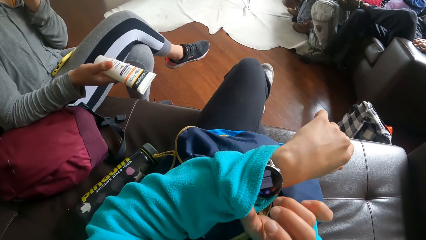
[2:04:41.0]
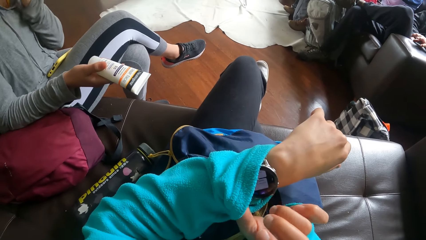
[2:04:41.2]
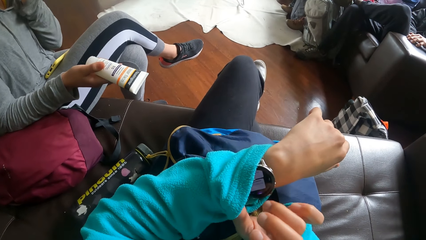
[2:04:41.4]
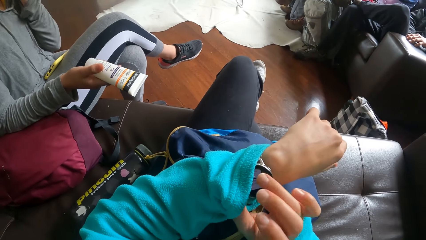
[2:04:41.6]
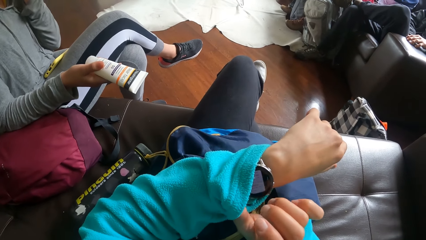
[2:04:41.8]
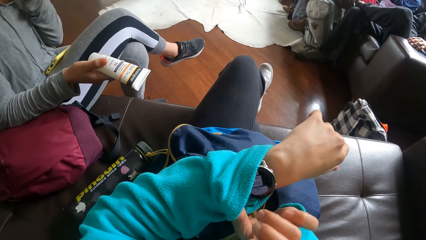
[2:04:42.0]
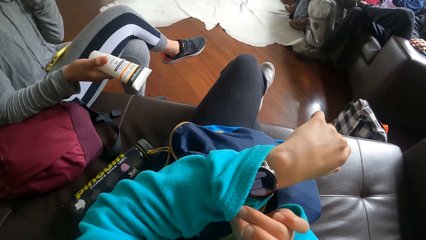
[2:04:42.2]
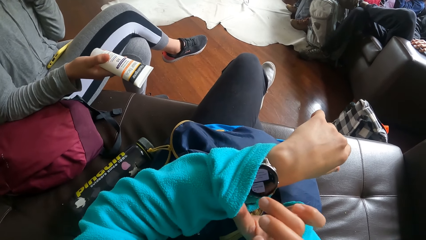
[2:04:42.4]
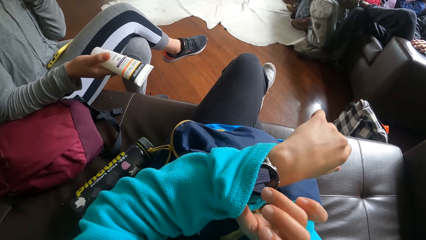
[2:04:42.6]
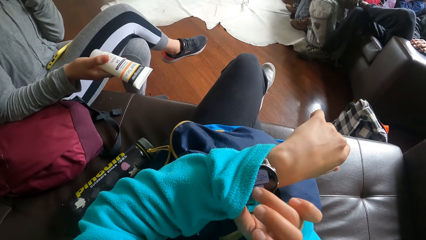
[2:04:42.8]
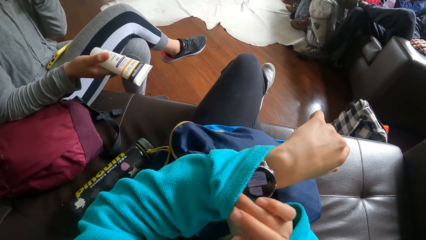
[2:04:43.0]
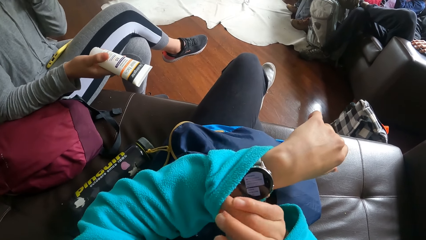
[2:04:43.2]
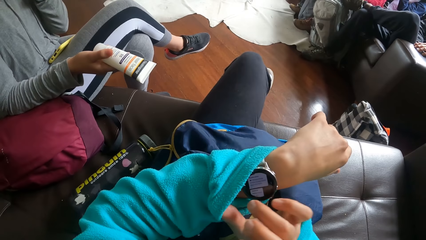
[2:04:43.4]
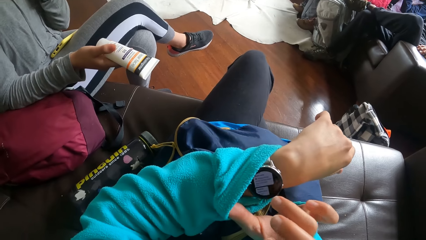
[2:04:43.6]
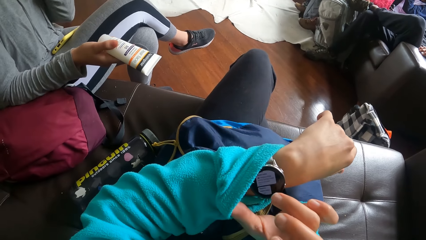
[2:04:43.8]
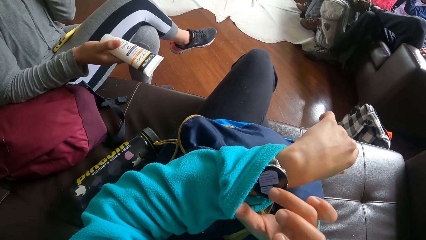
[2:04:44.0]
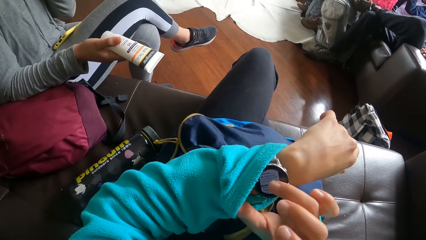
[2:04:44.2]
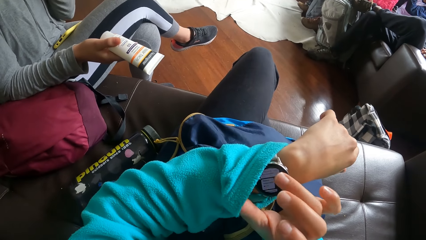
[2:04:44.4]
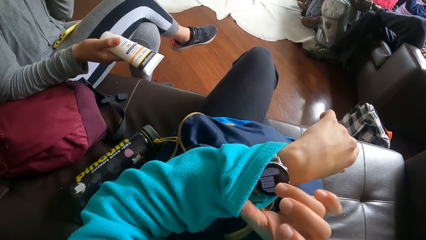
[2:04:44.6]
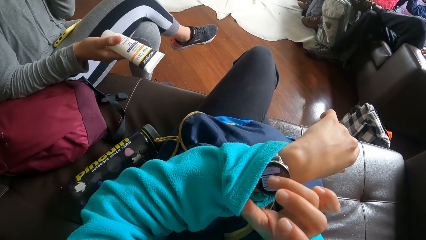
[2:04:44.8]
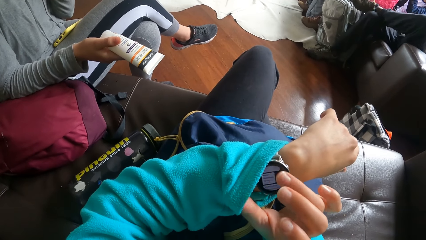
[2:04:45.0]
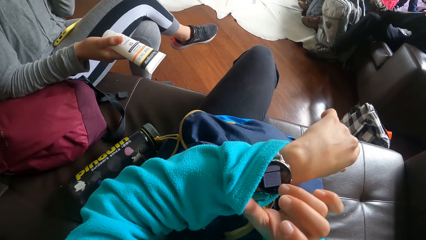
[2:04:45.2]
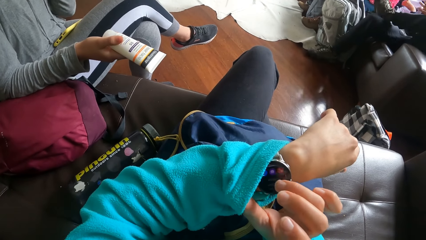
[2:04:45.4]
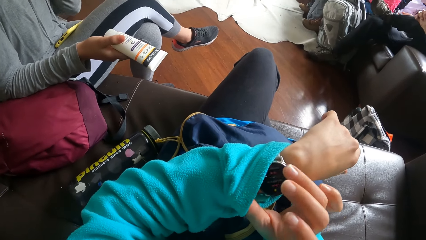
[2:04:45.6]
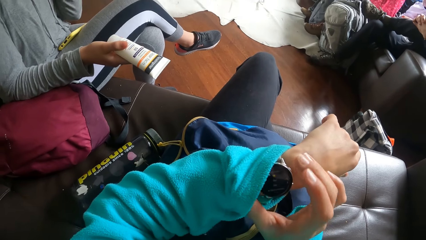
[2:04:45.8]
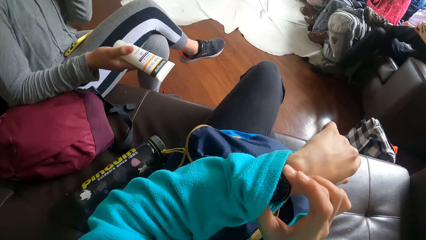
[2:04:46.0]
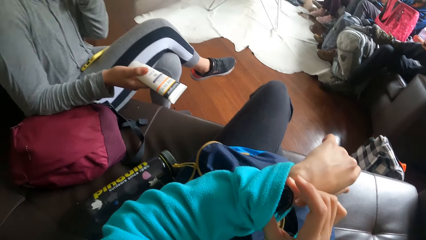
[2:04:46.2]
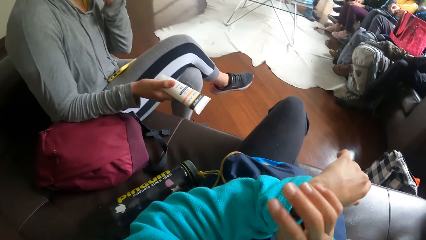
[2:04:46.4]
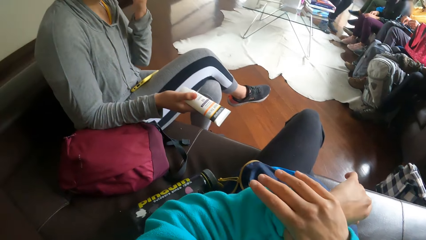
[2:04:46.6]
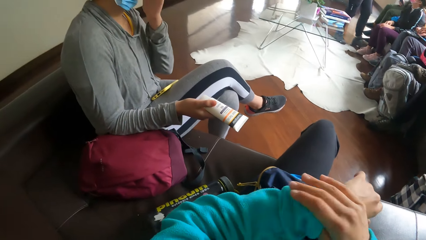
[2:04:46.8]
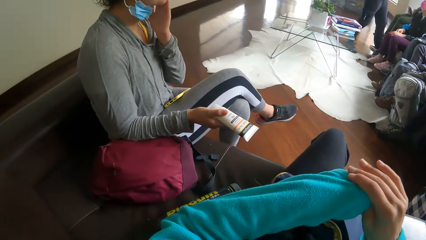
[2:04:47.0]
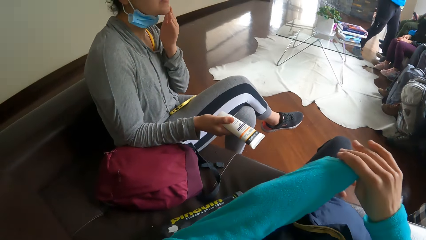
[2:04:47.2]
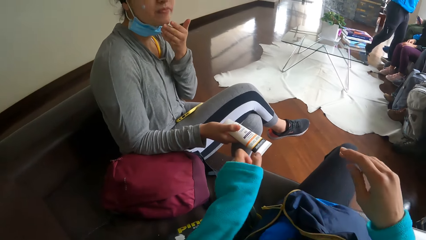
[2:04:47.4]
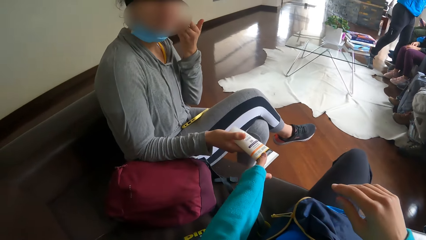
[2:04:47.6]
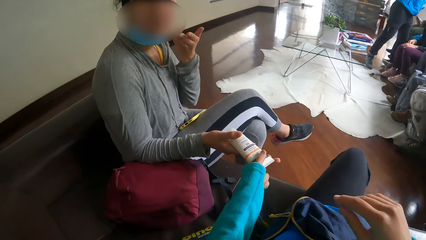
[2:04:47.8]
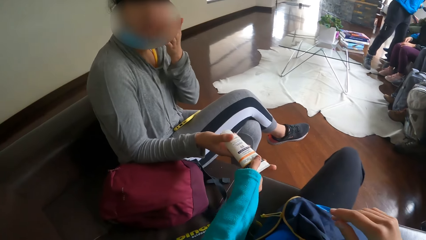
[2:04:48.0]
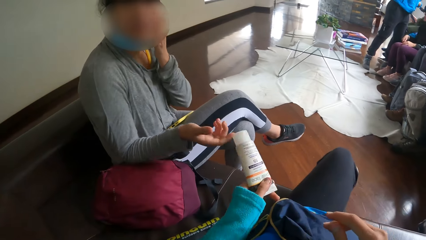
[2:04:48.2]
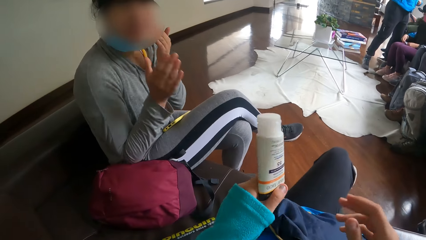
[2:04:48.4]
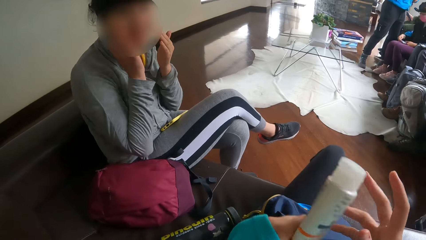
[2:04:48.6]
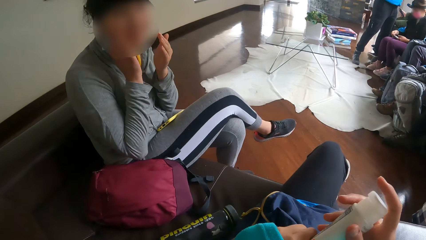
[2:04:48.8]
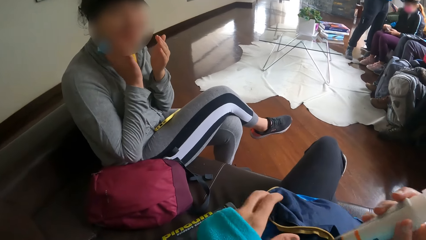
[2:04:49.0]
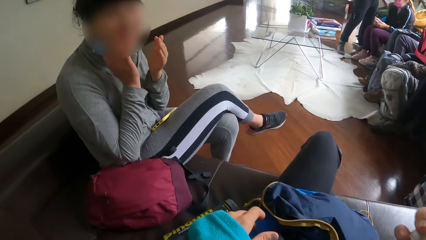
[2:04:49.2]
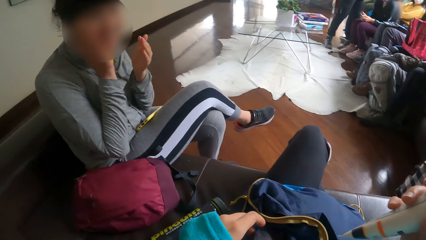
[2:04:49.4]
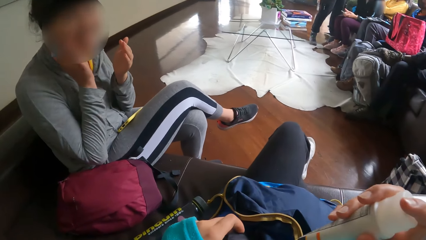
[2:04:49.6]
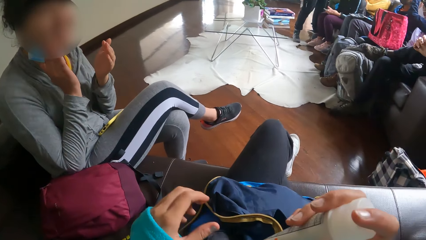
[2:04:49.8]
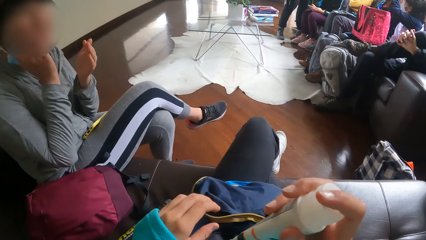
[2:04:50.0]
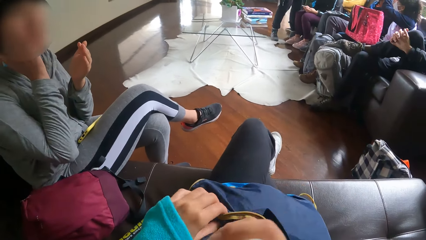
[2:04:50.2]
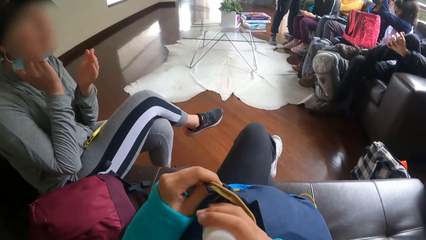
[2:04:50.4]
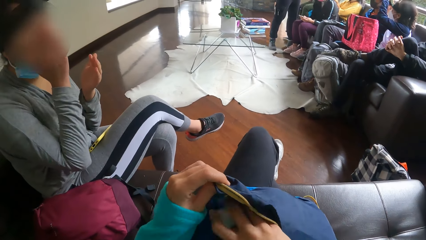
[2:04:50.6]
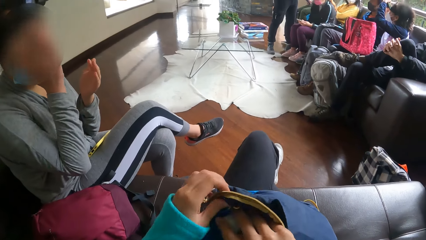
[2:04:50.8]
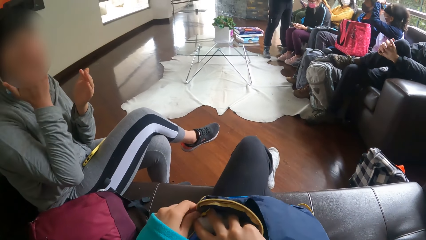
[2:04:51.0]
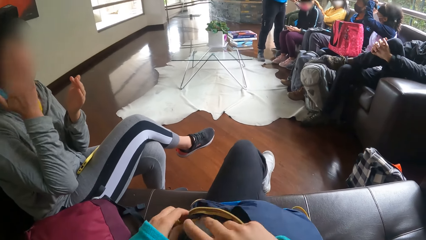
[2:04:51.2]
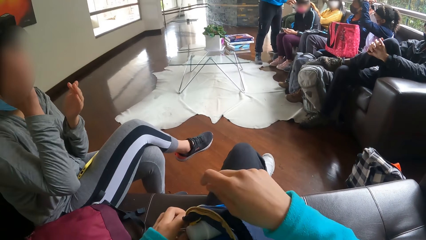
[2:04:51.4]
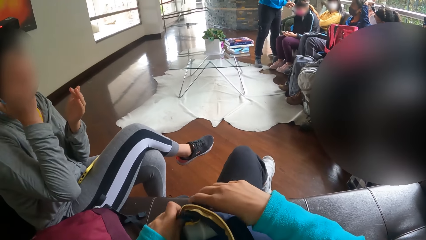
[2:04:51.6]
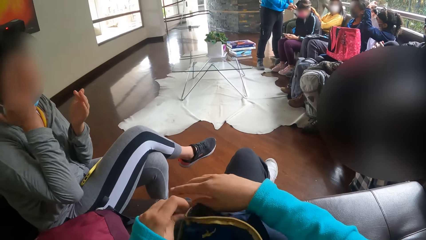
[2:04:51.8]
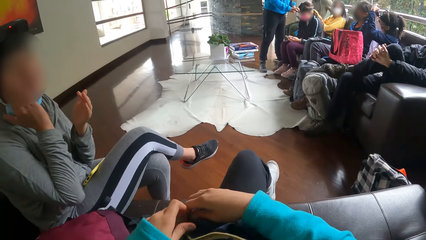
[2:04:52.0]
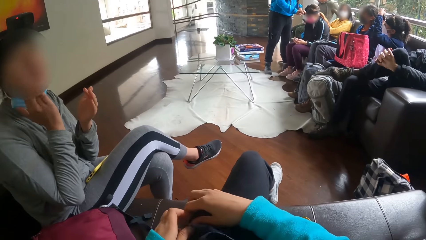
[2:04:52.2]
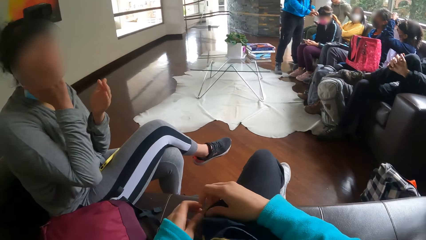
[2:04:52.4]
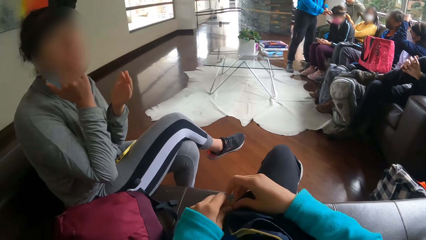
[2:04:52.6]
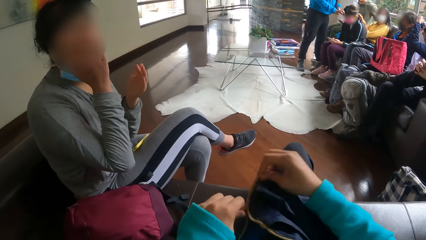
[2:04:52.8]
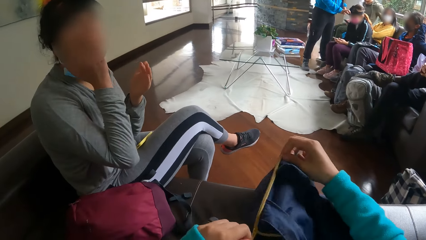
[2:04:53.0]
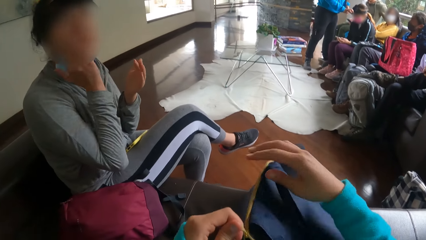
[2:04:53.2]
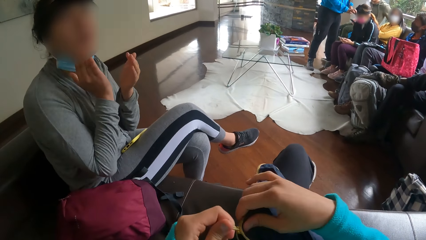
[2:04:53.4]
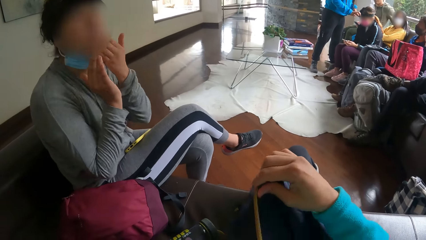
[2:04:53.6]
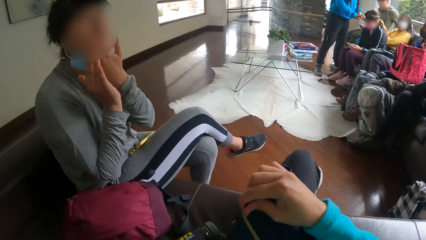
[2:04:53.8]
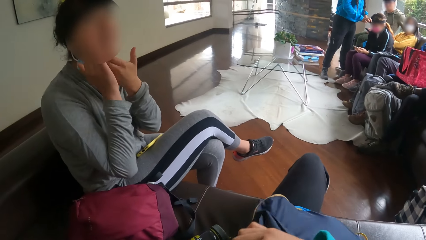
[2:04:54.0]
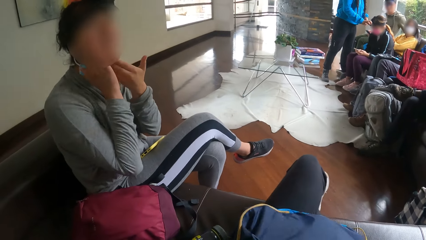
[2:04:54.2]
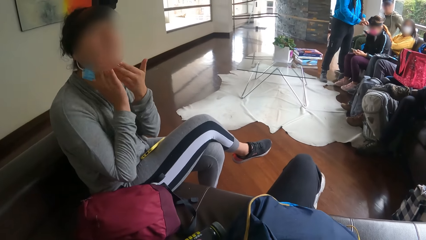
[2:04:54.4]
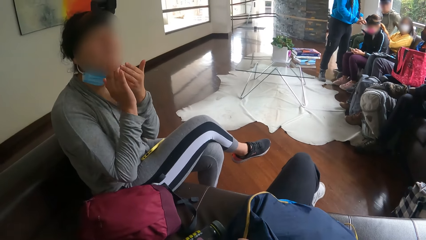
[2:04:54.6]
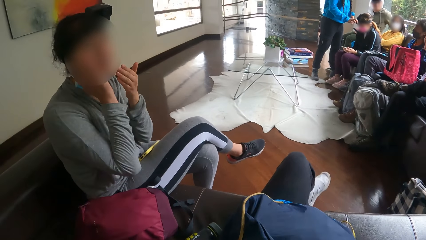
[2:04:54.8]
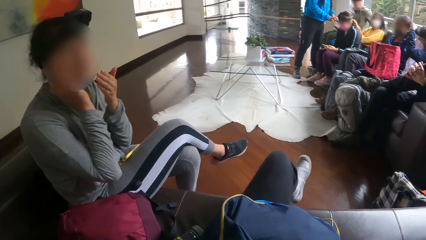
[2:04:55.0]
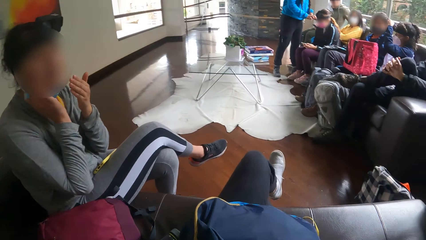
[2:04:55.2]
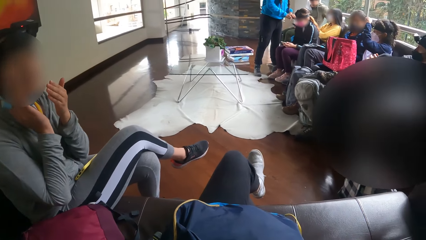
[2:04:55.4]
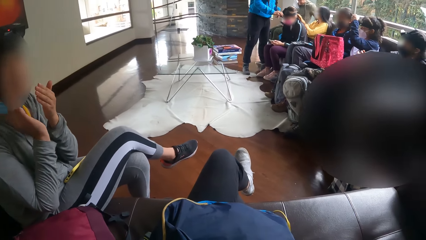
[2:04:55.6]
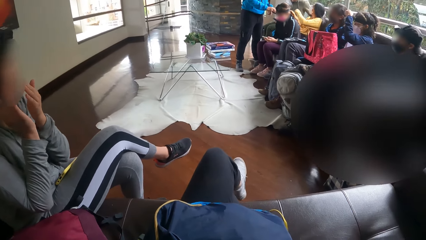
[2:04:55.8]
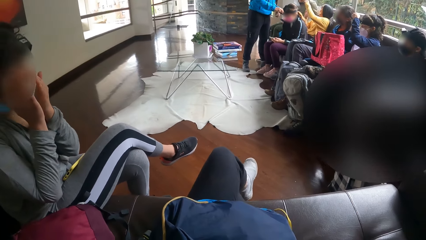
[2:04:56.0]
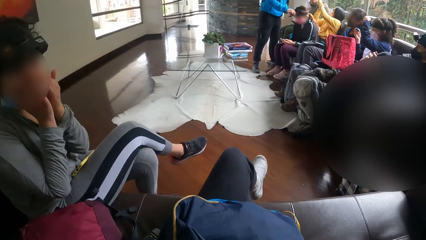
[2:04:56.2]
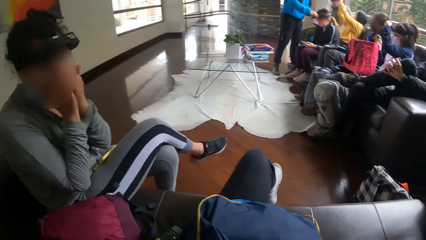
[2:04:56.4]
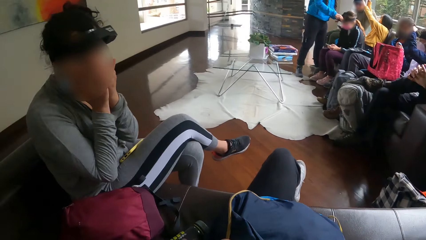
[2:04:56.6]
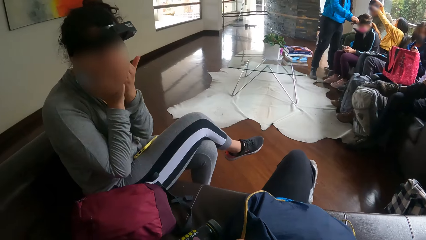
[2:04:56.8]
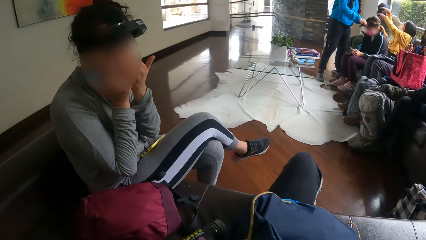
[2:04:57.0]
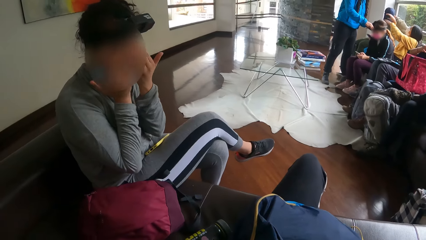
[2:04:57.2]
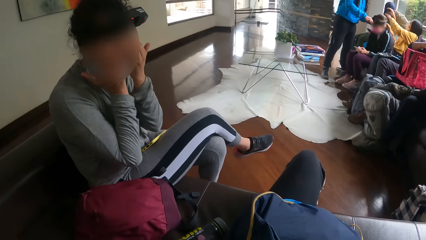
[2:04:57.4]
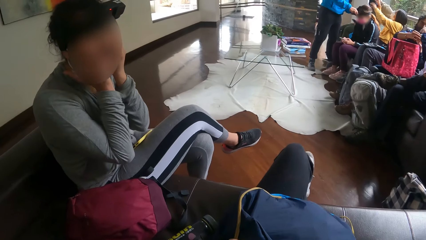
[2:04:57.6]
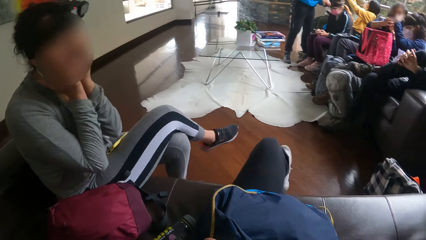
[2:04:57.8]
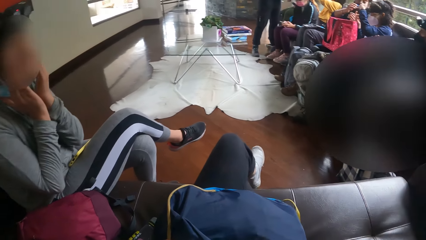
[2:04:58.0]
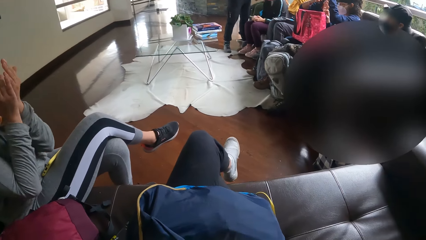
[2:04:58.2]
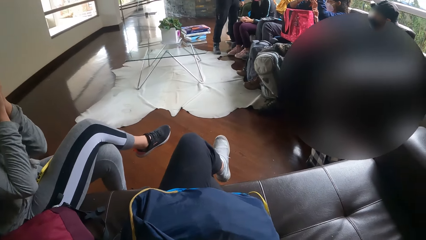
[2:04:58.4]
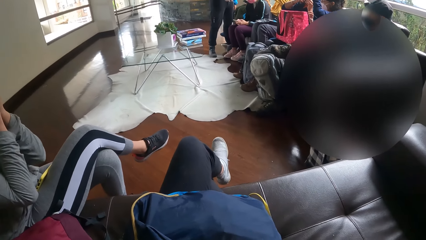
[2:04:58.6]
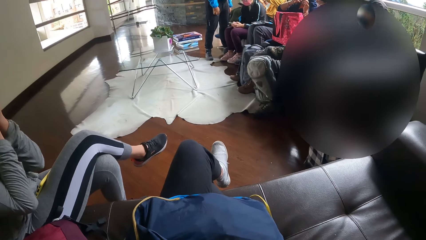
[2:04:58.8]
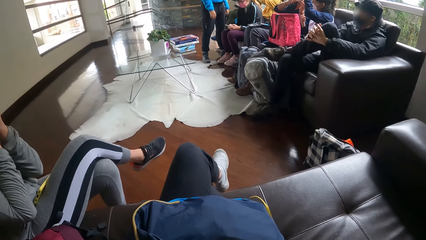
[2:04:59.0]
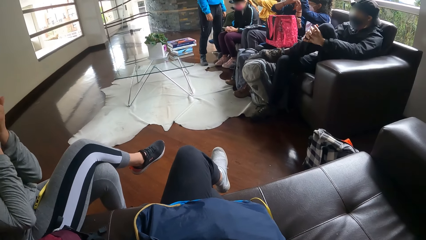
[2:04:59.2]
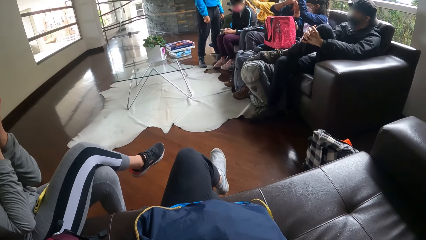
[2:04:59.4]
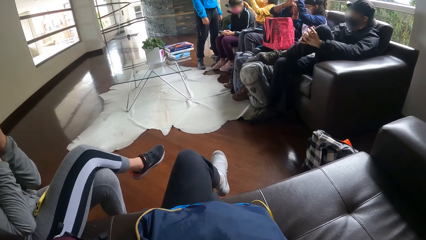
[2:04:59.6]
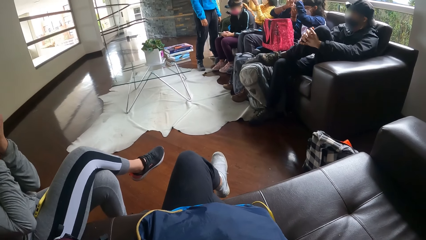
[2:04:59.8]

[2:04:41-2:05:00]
The camera wearer pulls the sleeve of her top with her right hand. She collects the cream tube from the woman's right hand with her left hand. The woman rubs her right hand on her face. The camera wearer places the cream tube inside the bag on her thigh with her right hand. She zips the bag on her thigh with her left hand. The woman rubs her face with both hands. The camera wearer moves her leg.
